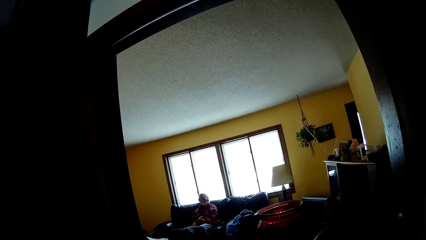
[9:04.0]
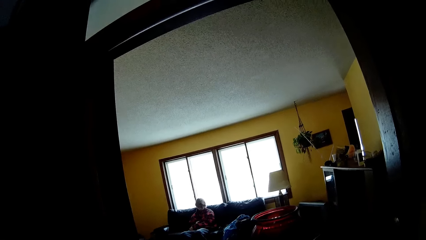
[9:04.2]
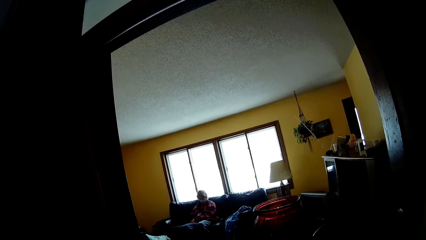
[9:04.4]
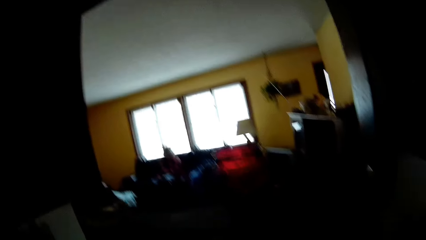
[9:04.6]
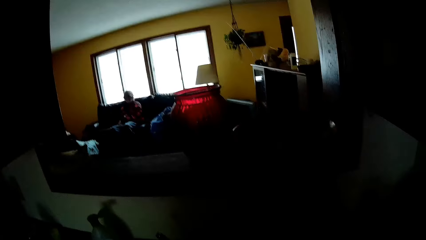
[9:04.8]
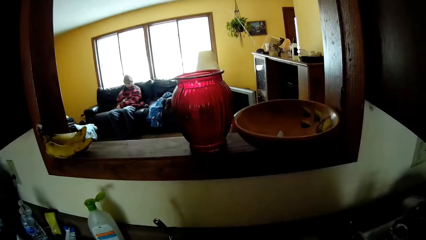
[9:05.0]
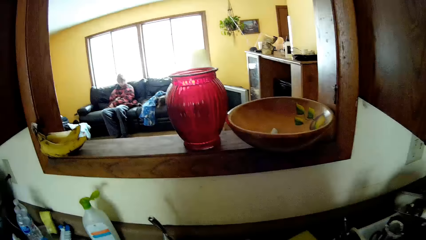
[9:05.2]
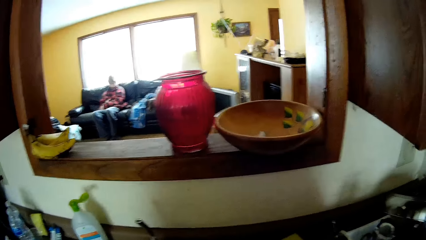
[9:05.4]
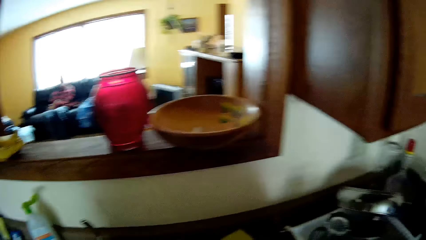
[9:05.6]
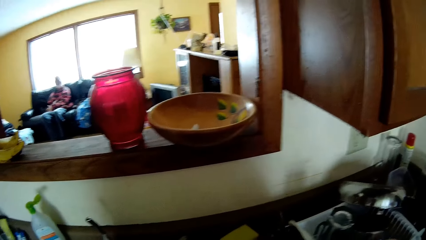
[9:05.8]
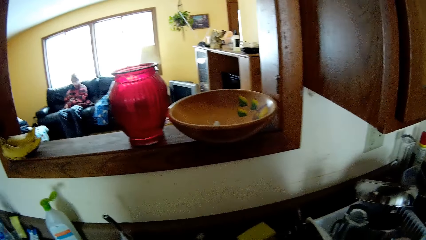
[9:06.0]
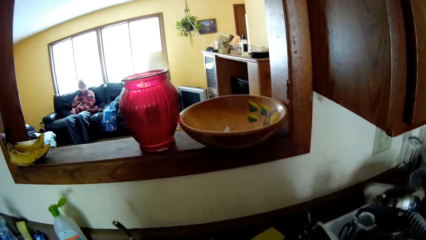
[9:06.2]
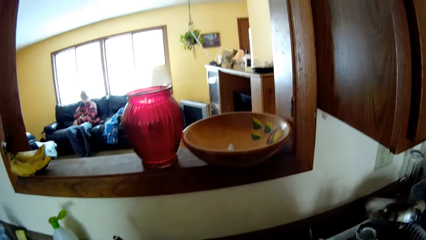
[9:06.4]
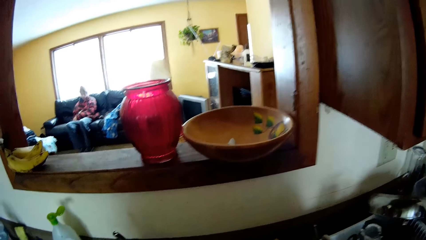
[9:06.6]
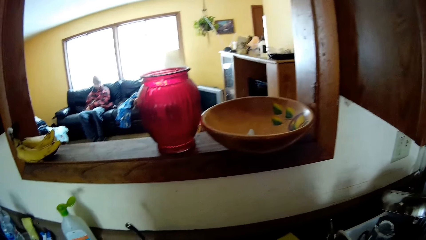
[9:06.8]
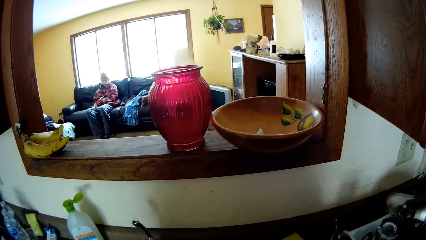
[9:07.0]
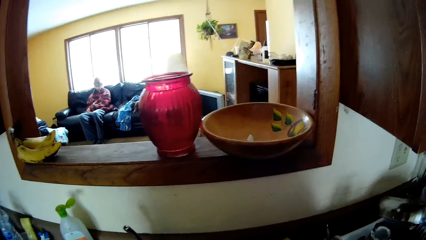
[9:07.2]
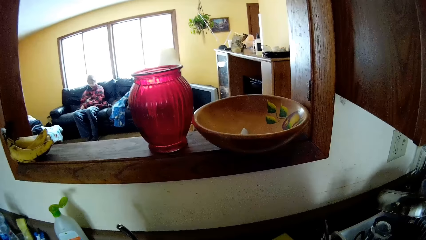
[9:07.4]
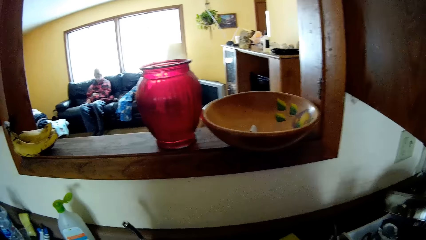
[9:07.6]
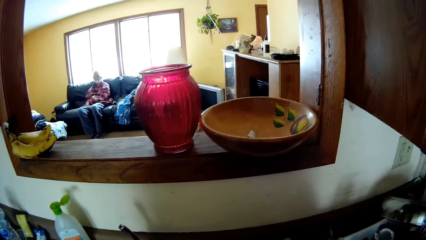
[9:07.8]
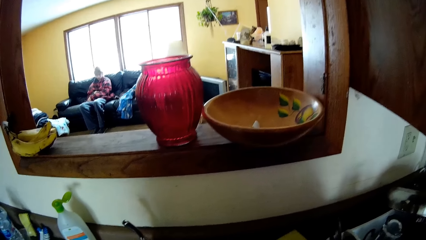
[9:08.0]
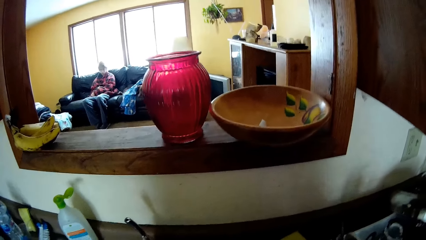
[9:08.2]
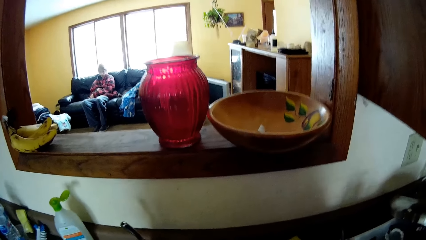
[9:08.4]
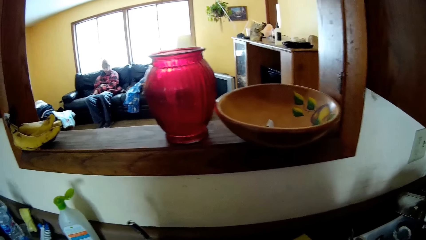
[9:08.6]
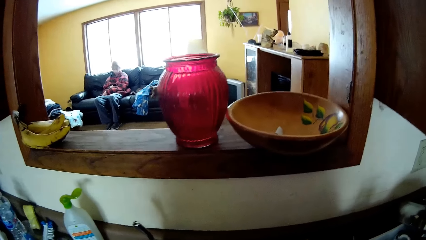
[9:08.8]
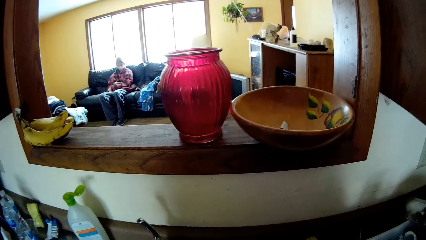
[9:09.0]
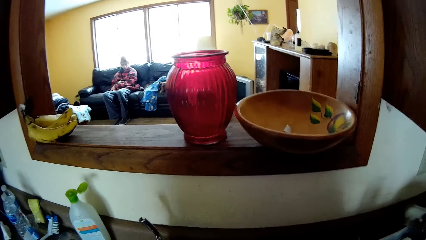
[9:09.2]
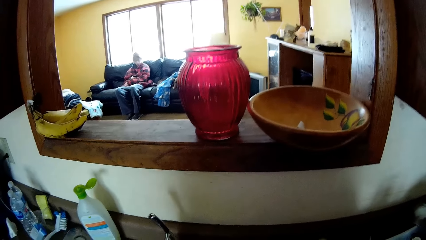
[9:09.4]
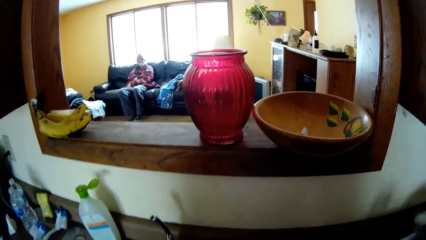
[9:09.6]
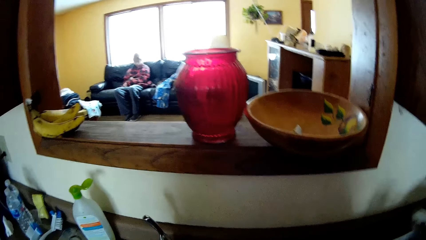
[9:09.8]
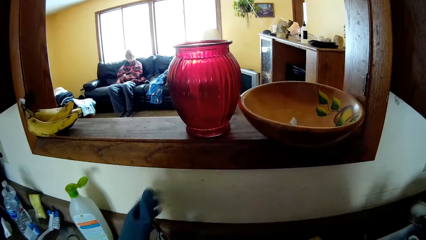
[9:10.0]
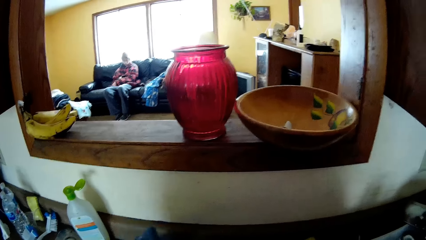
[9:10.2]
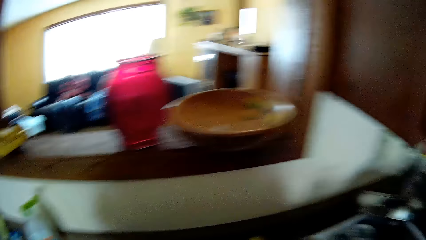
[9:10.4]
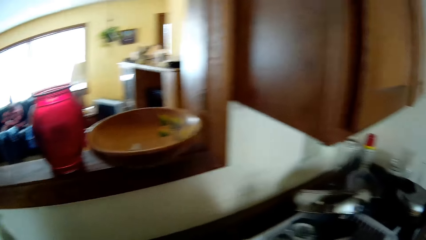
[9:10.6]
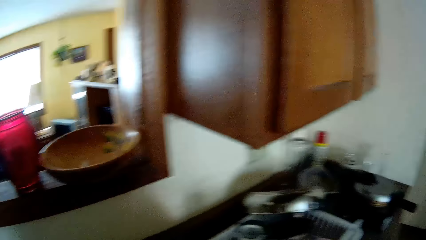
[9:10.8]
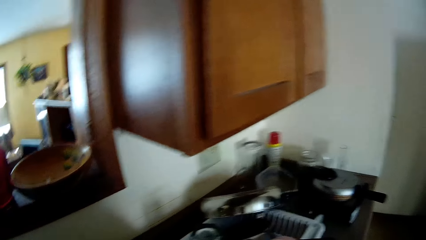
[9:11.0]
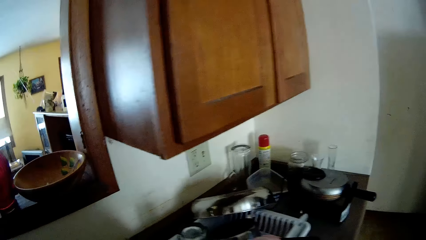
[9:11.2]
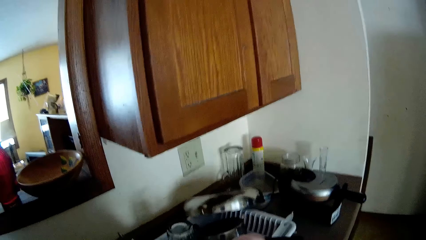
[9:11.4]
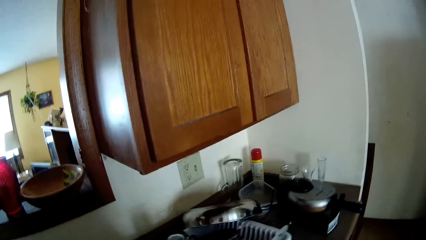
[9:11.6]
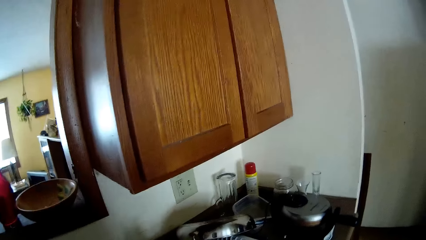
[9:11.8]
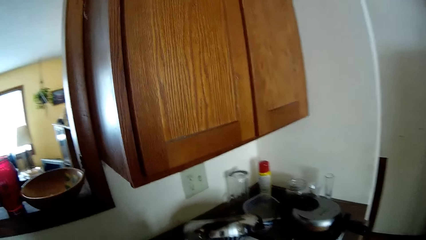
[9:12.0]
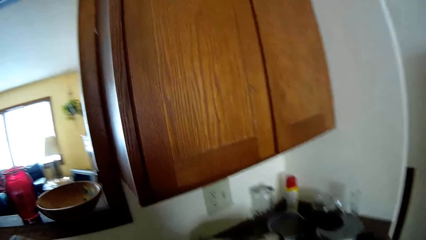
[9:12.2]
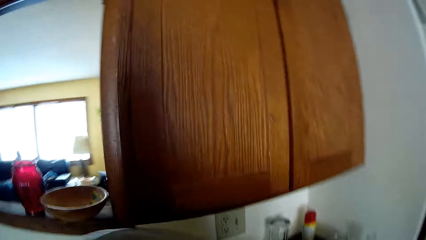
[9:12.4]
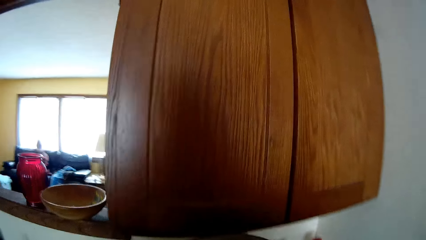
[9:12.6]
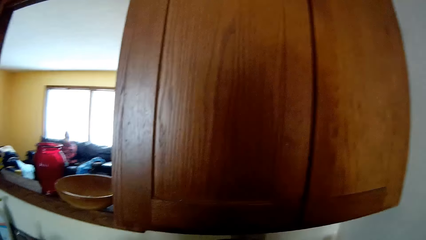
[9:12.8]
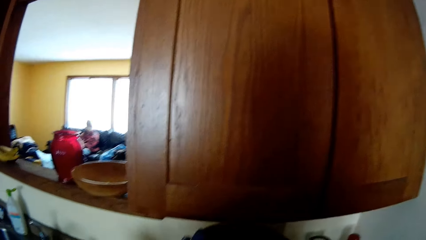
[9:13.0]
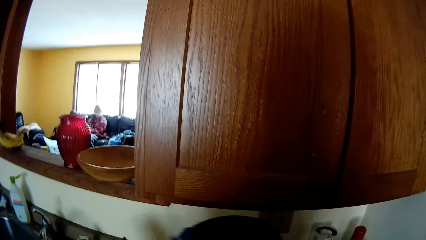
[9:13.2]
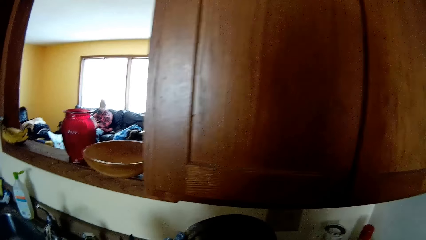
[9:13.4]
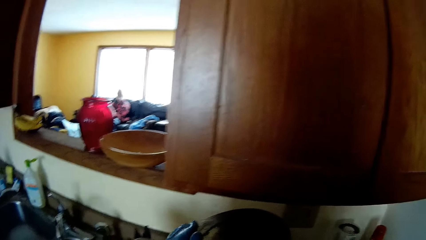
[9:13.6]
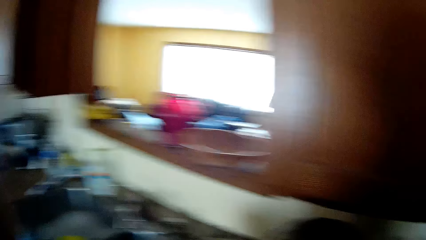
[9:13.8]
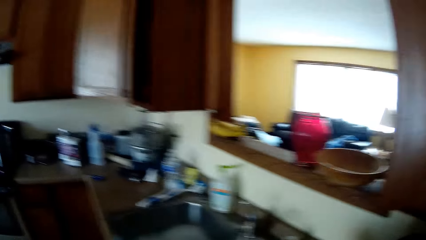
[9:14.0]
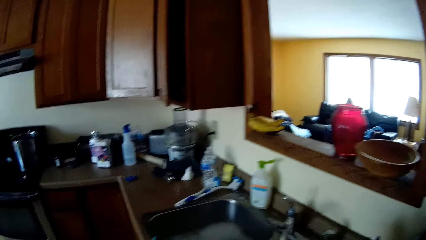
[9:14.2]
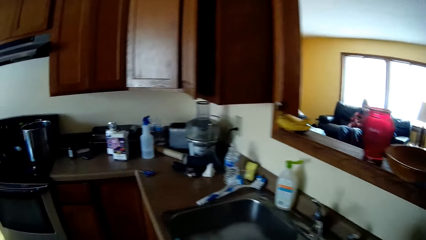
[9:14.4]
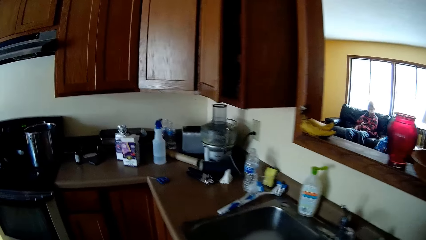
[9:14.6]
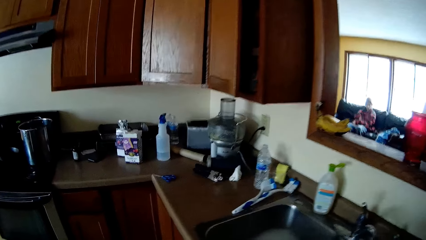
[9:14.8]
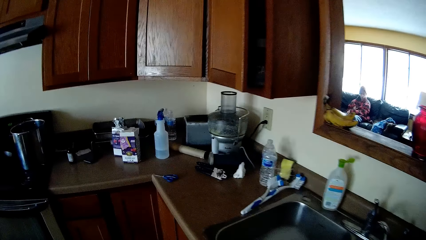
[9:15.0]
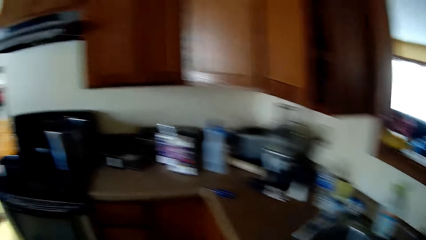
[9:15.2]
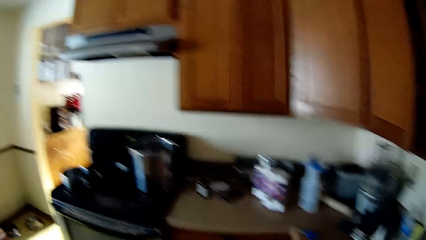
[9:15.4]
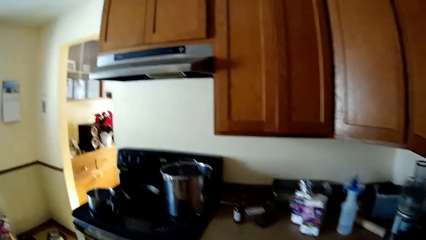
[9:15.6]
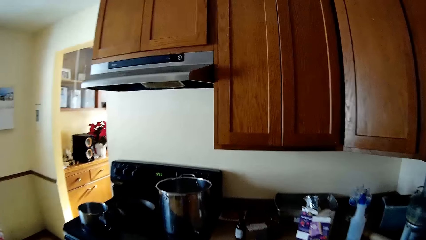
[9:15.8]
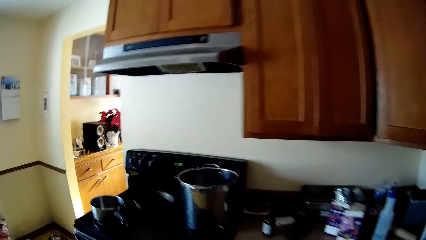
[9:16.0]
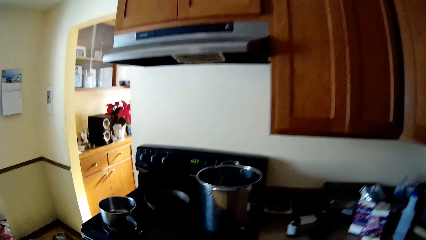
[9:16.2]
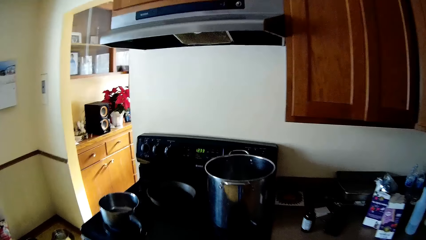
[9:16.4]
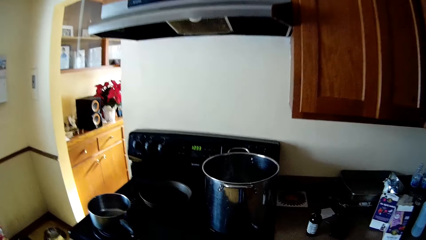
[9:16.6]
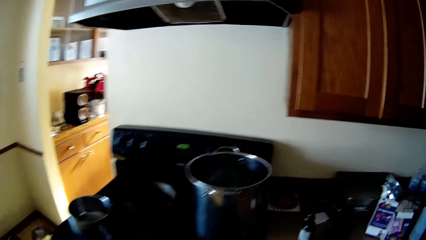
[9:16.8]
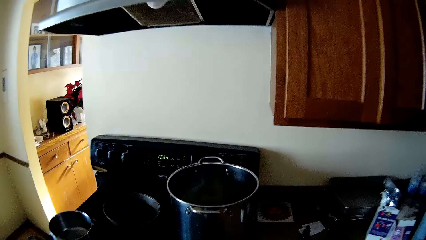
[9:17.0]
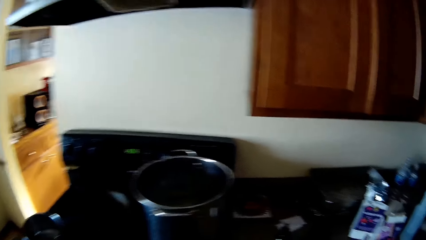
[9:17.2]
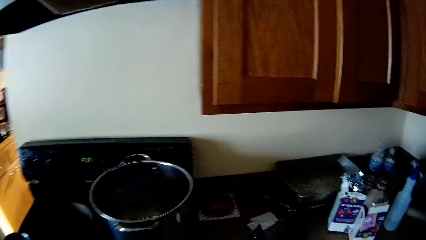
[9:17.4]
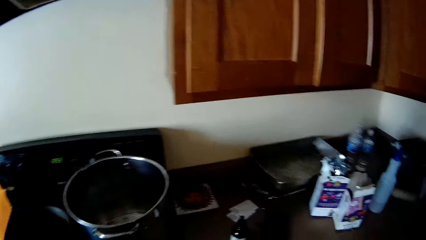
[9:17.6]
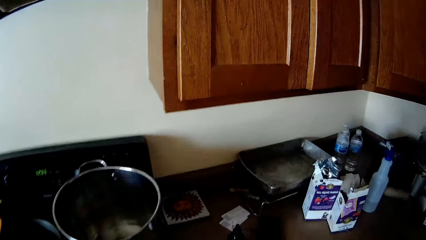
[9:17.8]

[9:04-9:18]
The camera wearer looks around. They raise a hand. They move around.

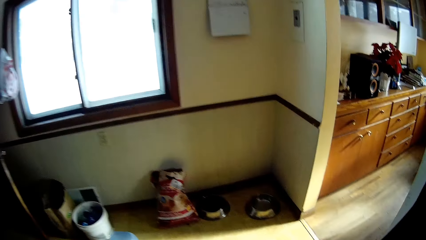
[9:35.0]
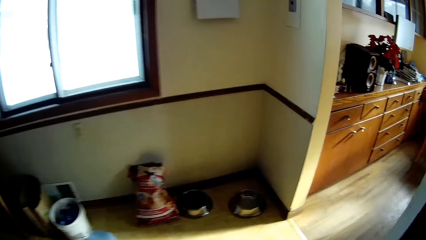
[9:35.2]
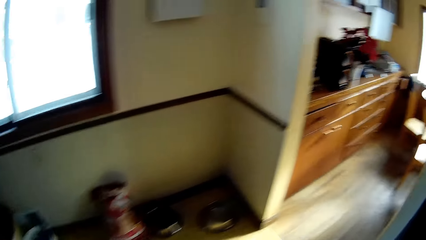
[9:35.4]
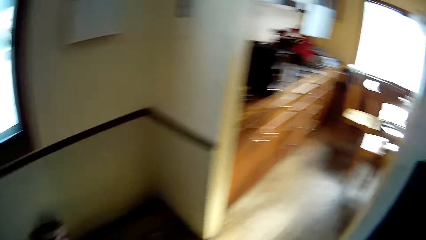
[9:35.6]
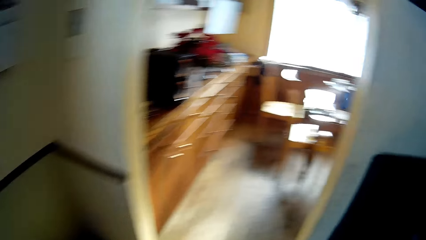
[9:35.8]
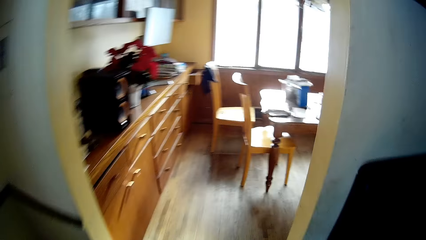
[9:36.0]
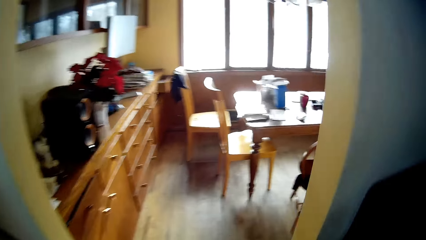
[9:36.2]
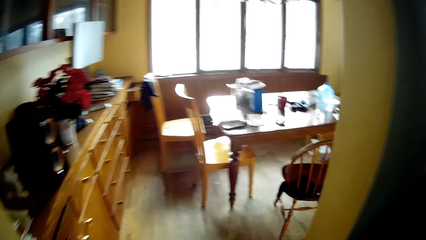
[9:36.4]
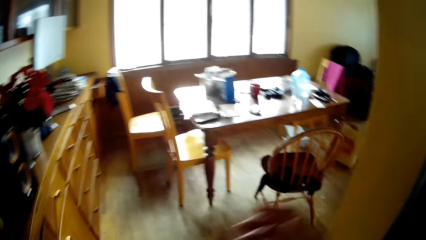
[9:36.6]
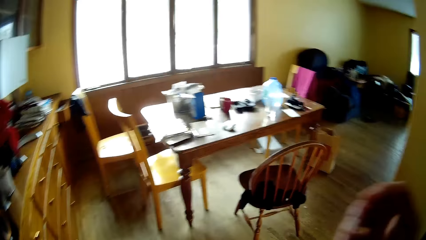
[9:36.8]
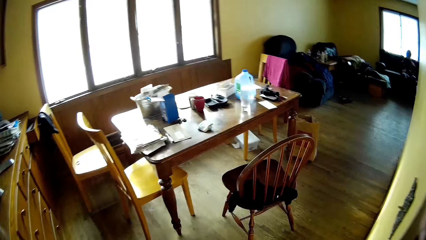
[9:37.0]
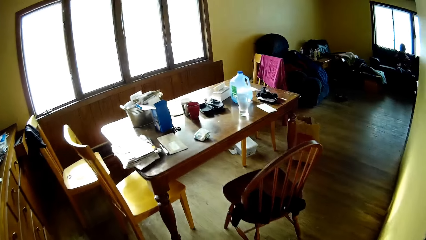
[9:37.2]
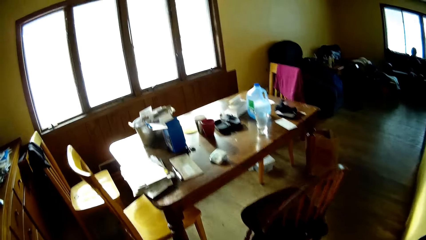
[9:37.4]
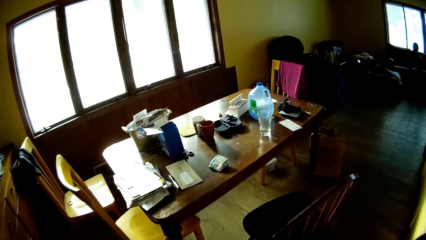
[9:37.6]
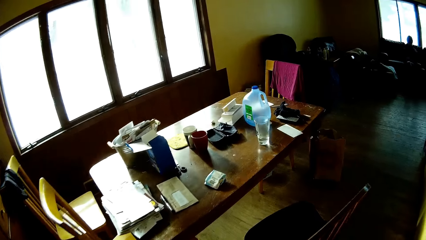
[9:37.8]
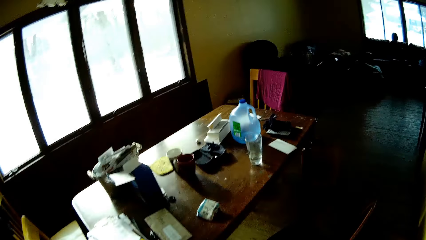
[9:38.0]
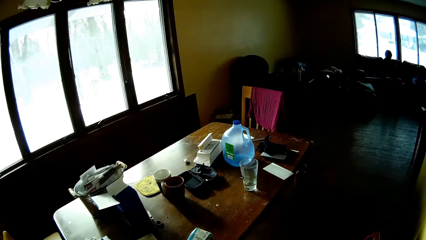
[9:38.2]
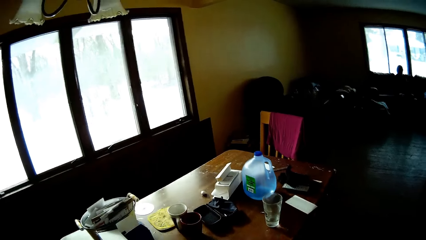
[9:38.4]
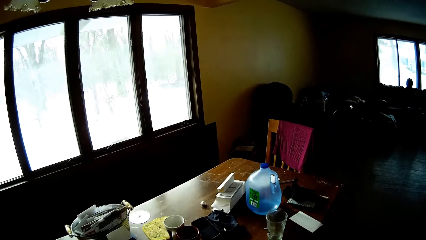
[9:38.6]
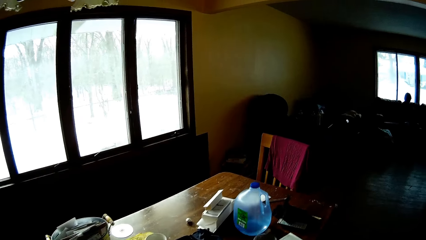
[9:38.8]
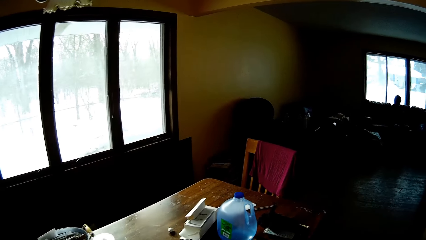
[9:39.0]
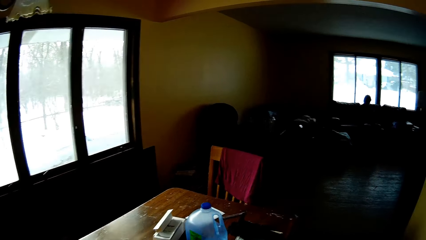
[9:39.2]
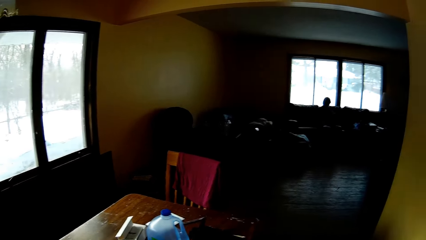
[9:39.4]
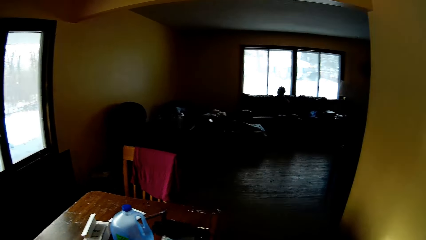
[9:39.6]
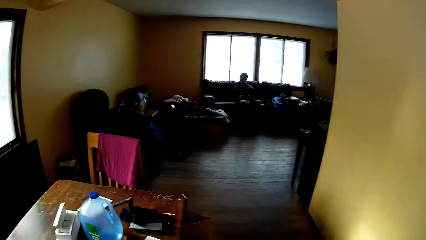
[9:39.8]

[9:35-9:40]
The camera wearer walks to the sitting room. They move a hand. They move around.
